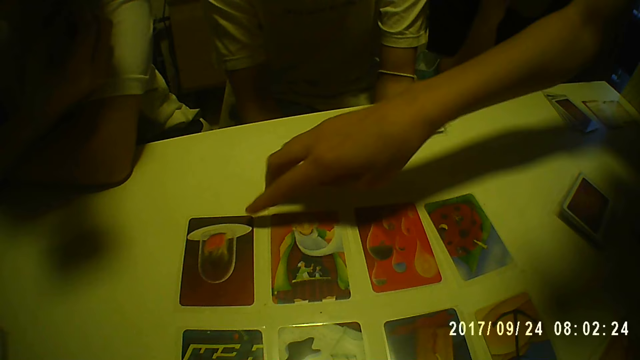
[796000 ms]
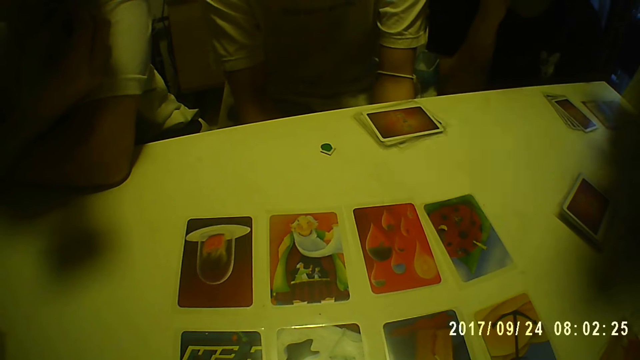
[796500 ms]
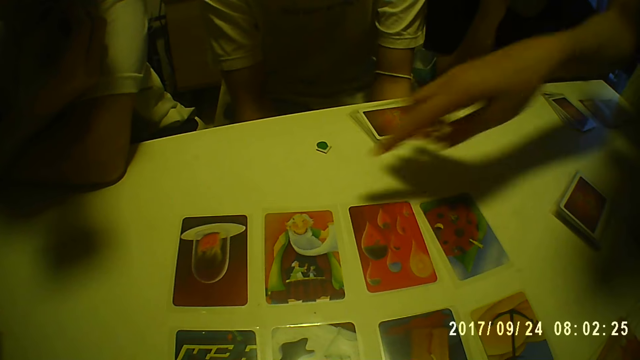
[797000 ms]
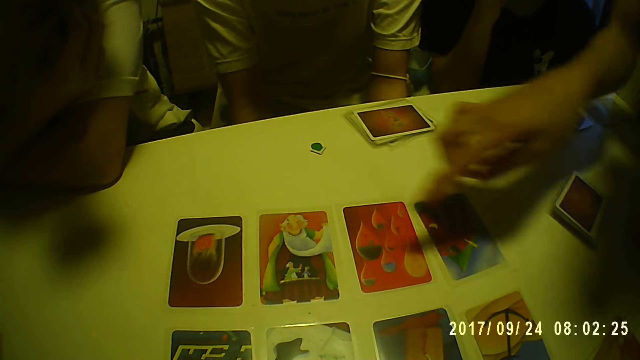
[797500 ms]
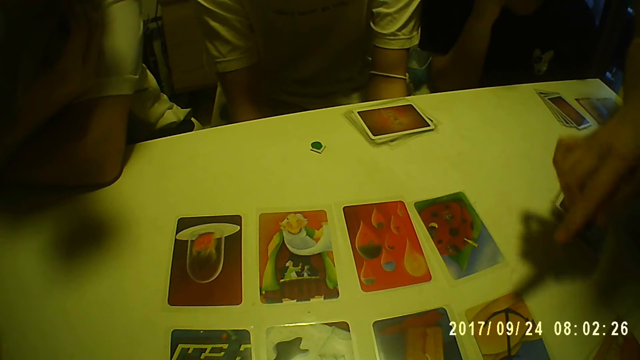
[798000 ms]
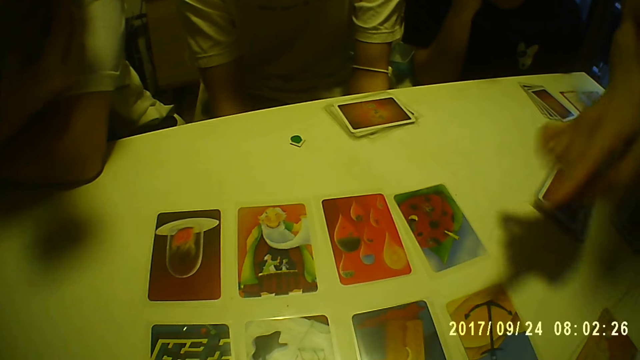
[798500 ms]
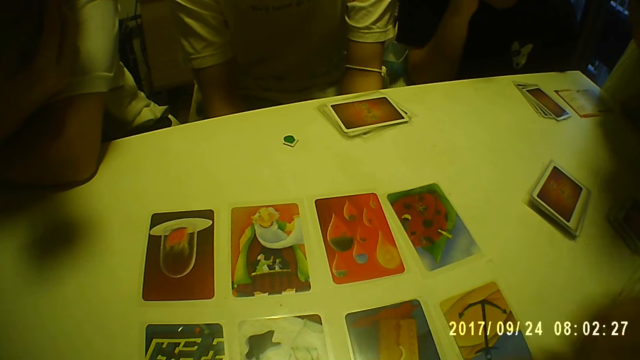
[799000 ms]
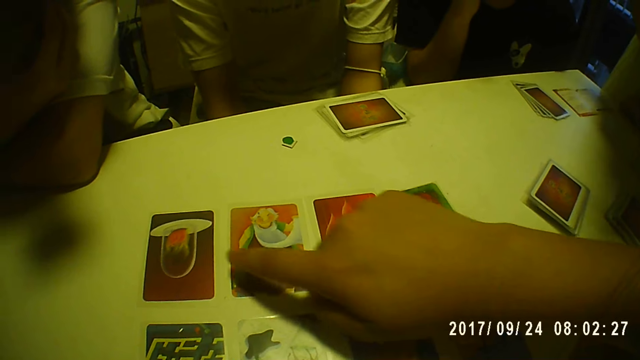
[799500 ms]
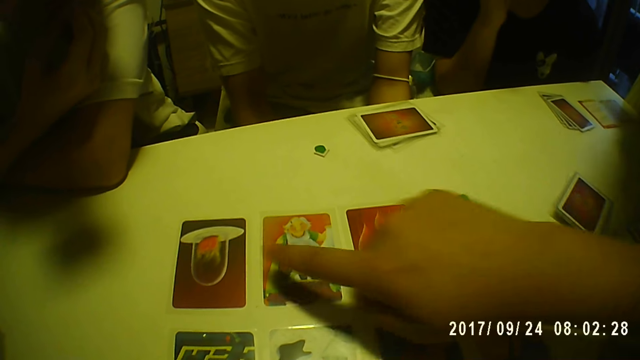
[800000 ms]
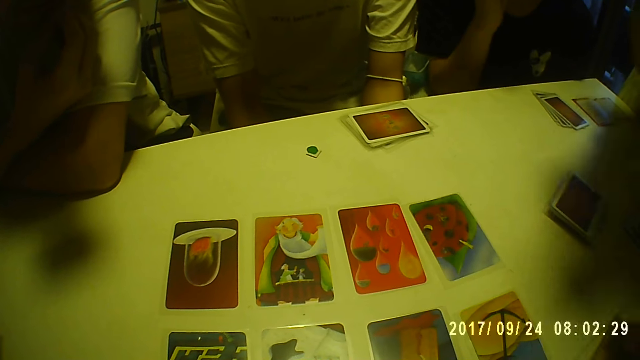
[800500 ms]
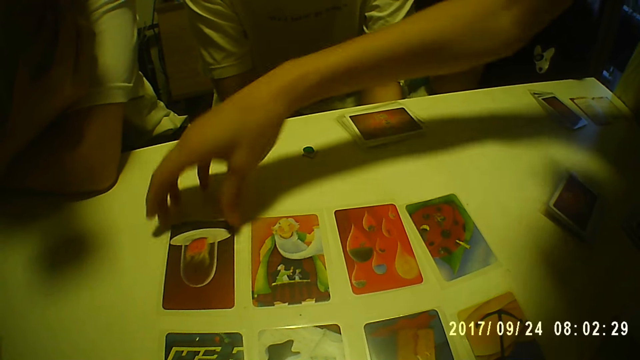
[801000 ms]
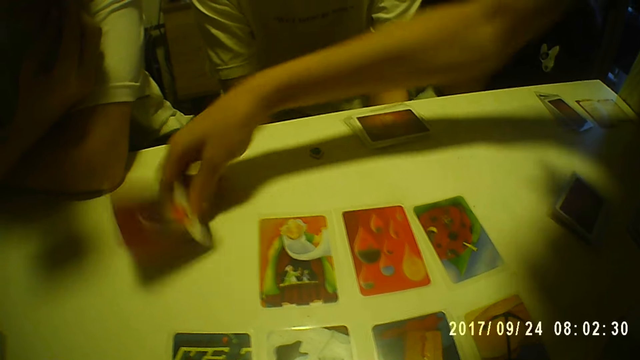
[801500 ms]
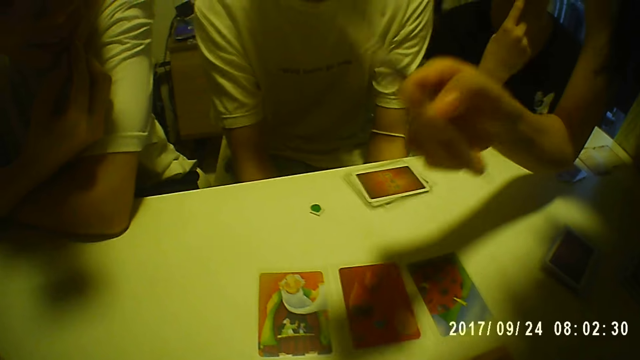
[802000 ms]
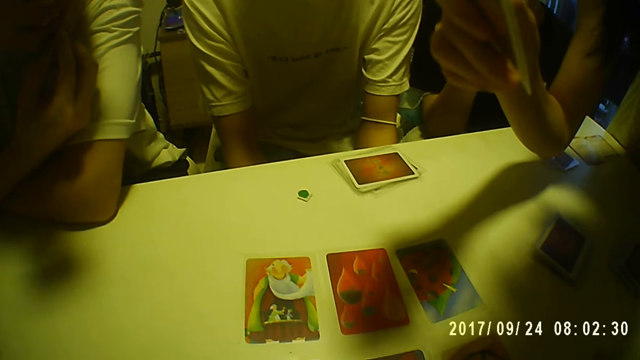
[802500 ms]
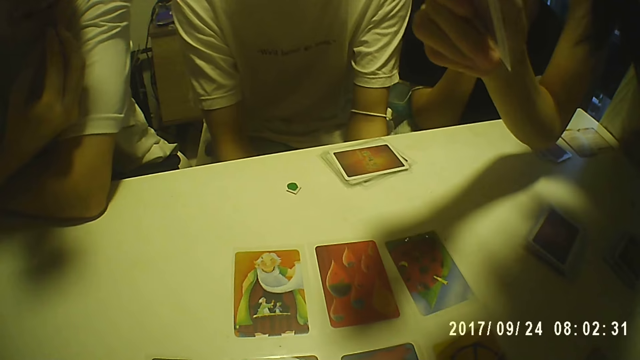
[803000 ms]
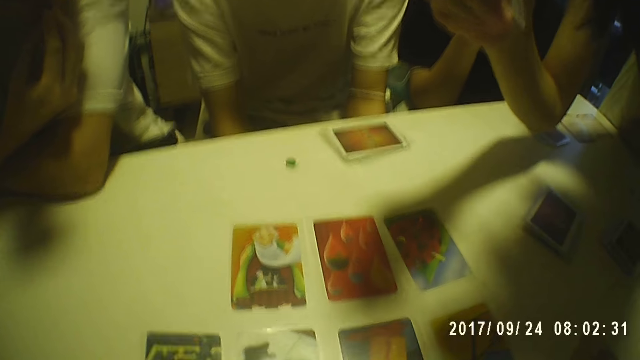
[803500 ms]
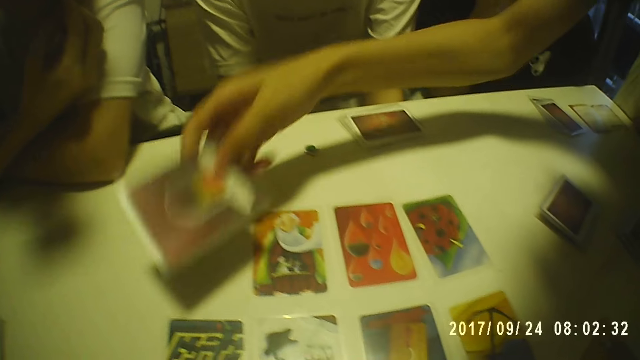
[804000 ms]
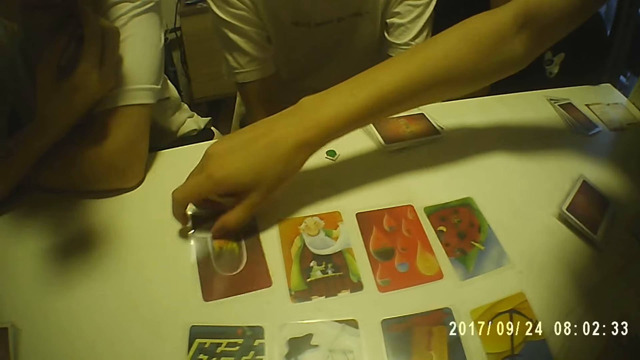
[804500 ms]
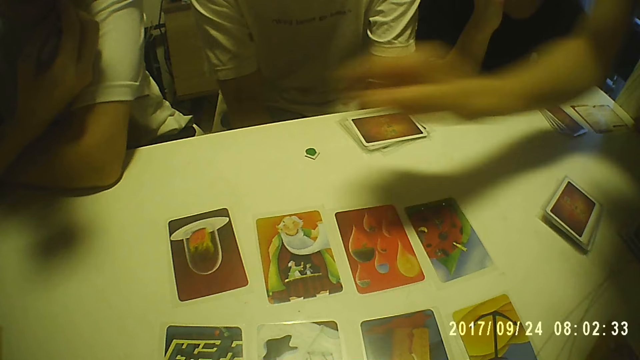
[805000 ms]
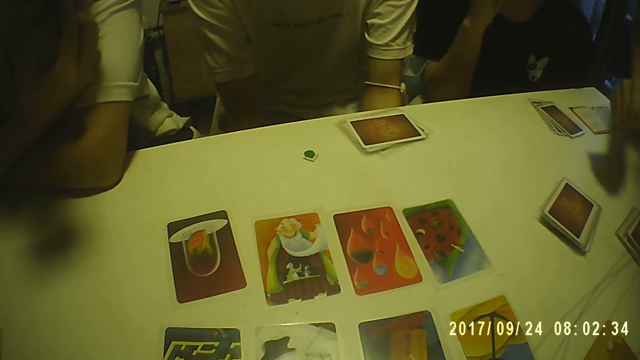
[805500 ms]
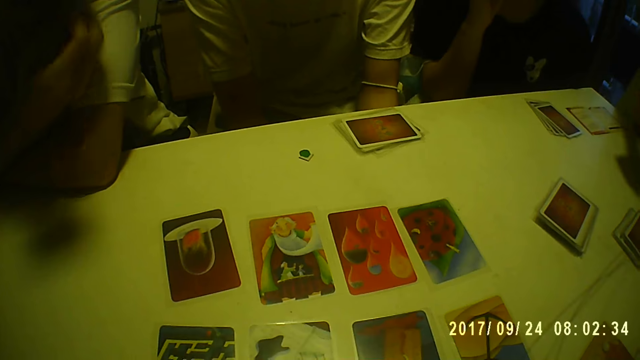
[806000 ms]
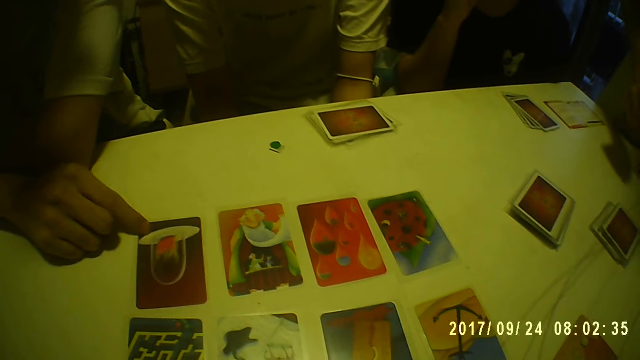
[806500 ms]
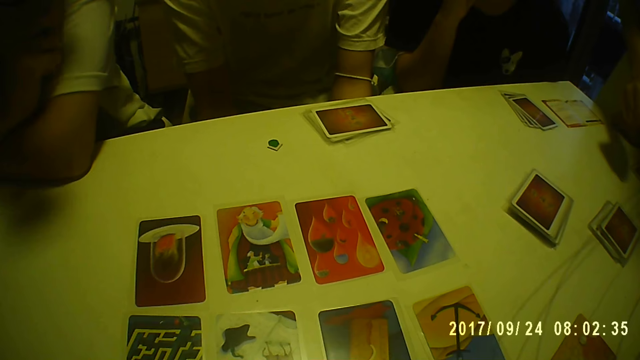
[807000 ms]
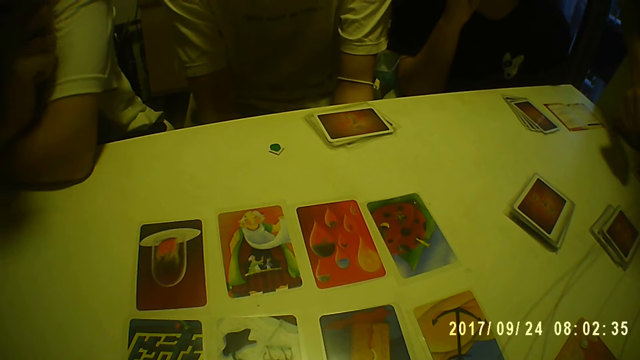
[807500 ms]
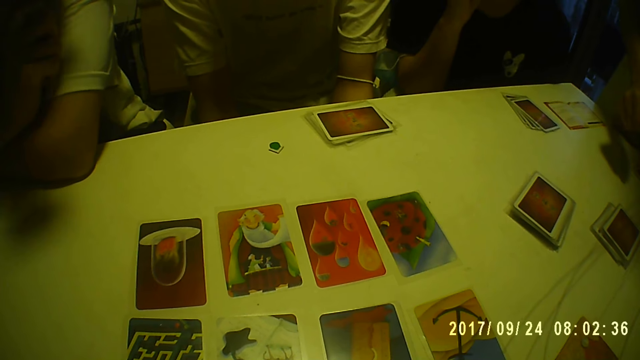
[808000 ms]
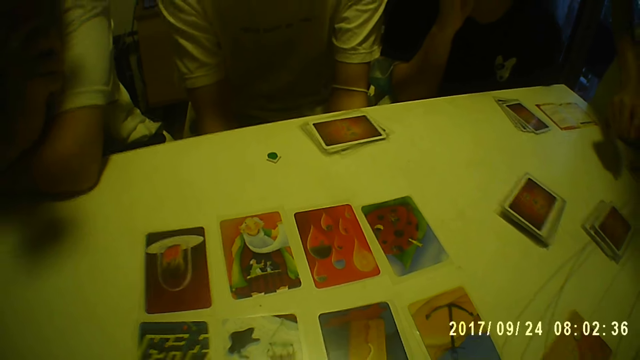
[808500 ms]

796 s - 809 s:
The camera wearer looks around. A woman picks a card from the table with her right hand. The camera wearer stares at a card. The woman places the card on the table with her right hand. The camera wearer drops the card. They look around. A man moves a card on the table with his right forefinger and touches his face with his right hand.

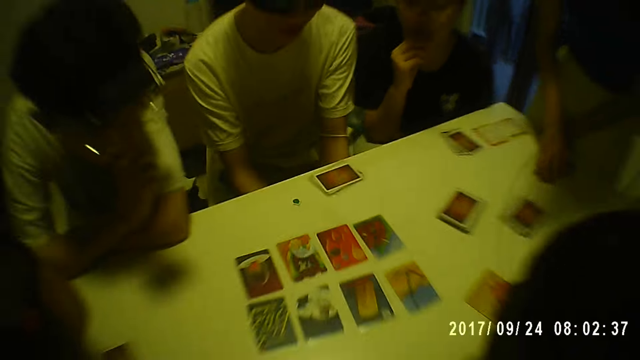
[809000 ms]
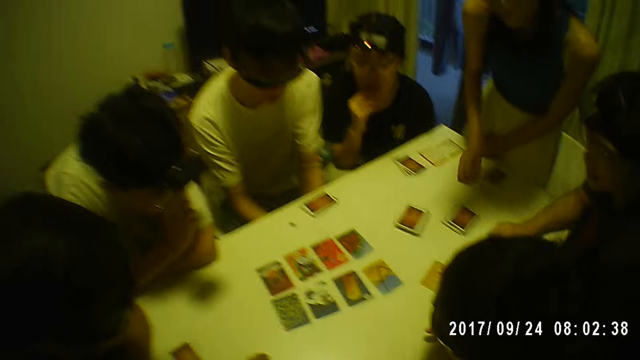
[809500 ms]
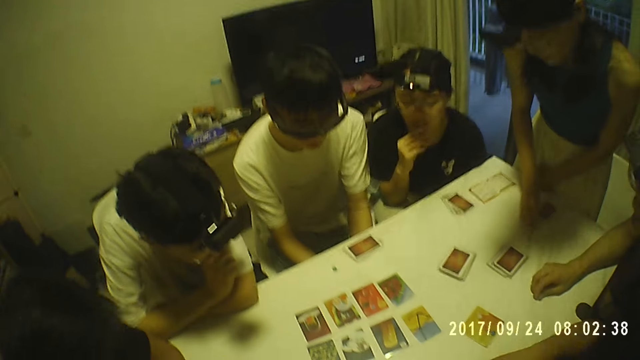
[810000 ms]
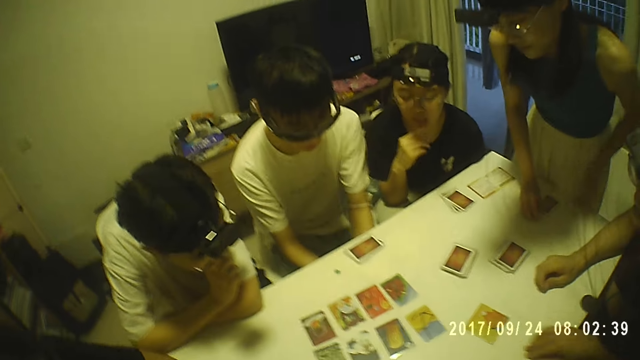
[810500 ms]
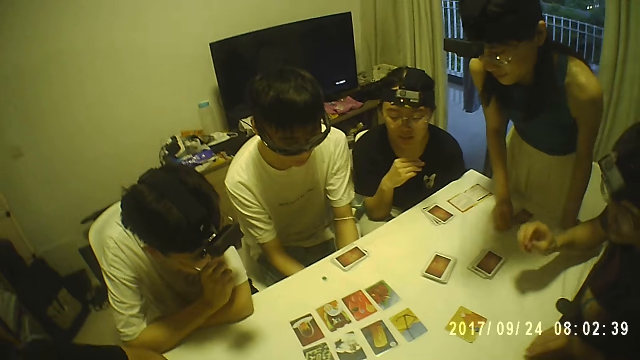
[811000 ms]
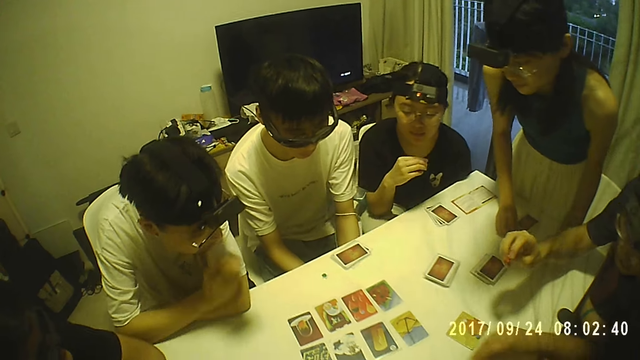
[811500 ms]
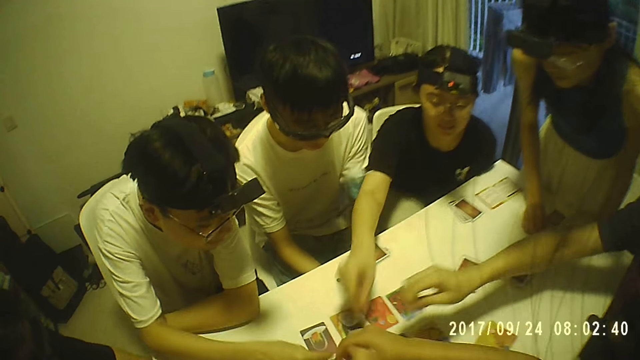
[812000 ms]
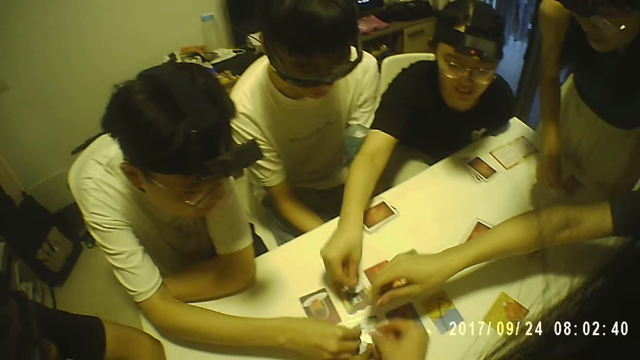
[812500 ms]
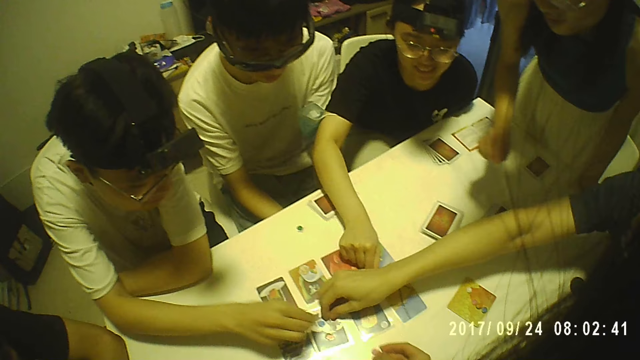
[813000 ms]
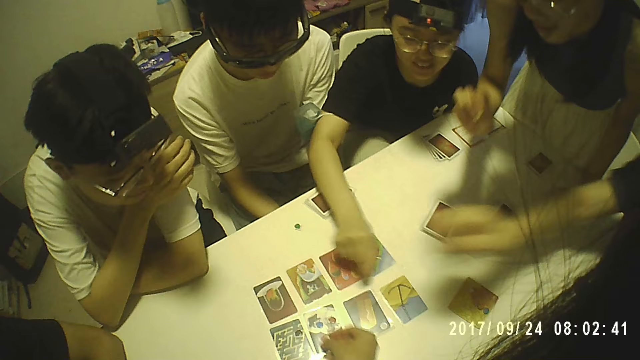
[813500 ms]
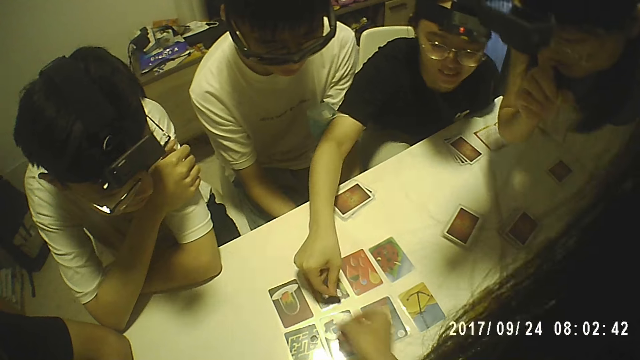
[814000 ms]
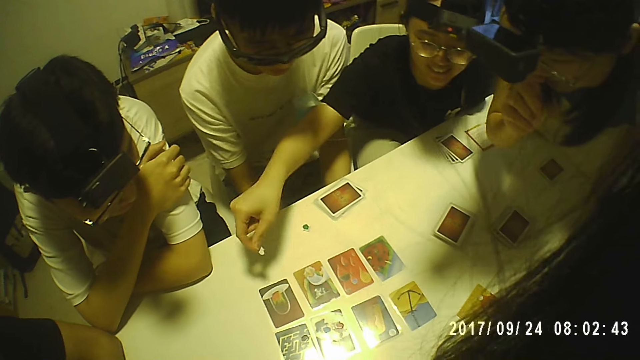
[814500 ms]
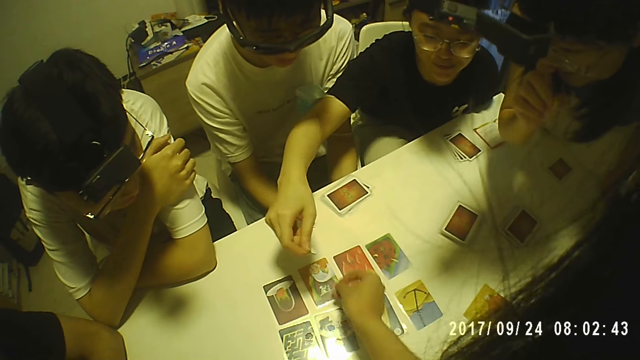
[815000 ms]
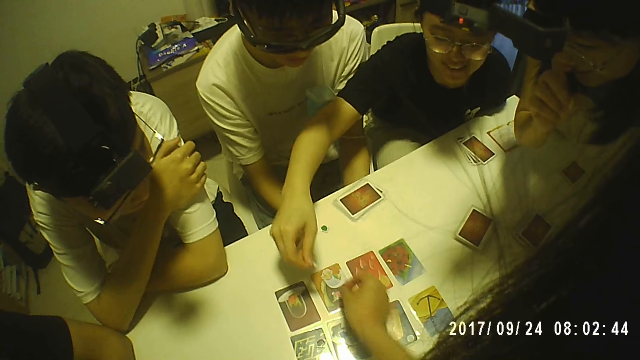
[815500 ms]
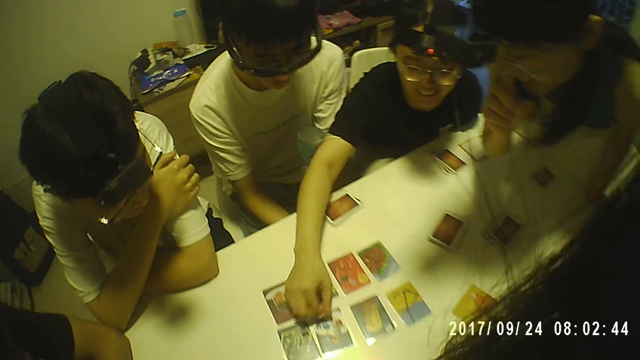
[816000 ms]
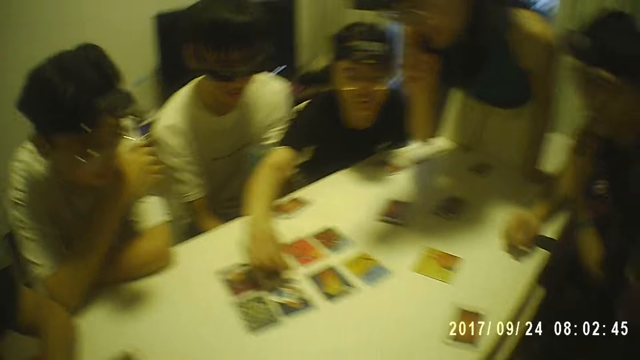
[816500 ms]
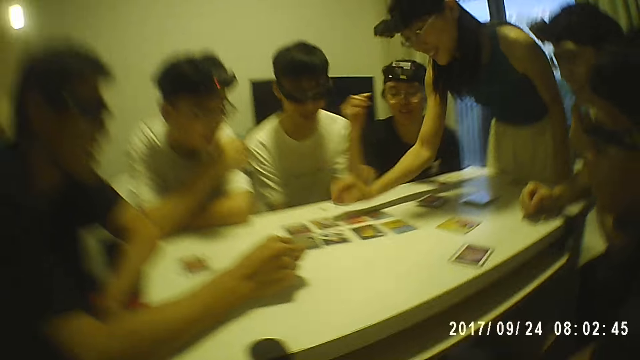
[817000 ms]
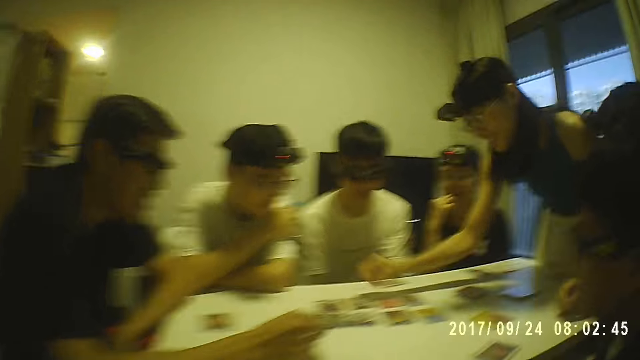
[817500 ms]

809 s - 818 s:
A woman touches a token on the table with her right hand. A man picks the token from the table with his right hand. Another man picks a token from the table with his right hand. The first man places the token on a card on the table with his right hand. The camera wearer holds a token with her right hand. The woman picks the token from the table with her right hand. The other man places the token on a card on the table with his right hand. The camera wearer places a token on a card on the table with his right hand. The woman touches her face with her right hand. The camera wearer places the token on a card on the table with her right hand. Another woman places the token on a card on the table with her right hand. The other man touches his face with his left hand. The first woman places the token on a card on the table with her right hand.
